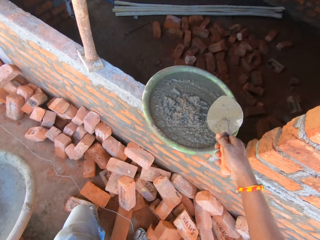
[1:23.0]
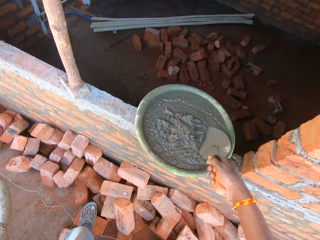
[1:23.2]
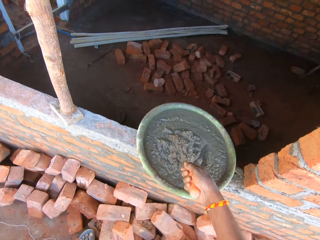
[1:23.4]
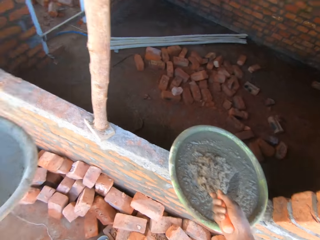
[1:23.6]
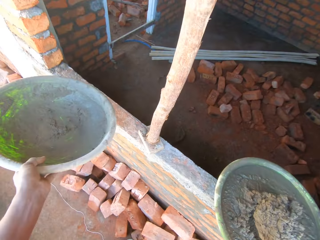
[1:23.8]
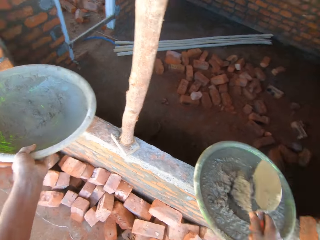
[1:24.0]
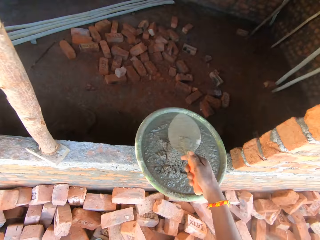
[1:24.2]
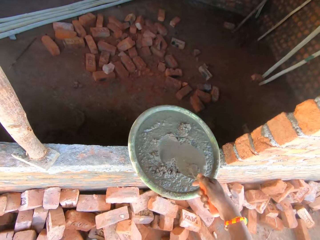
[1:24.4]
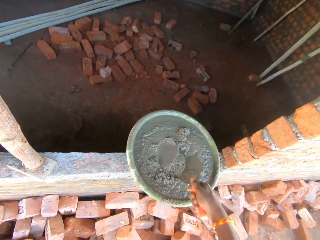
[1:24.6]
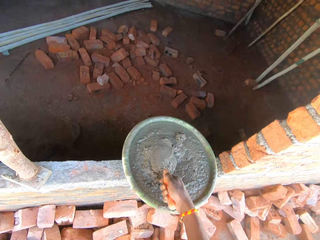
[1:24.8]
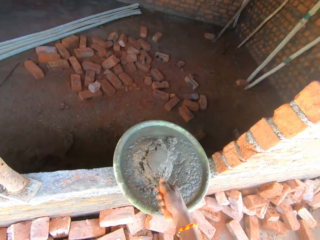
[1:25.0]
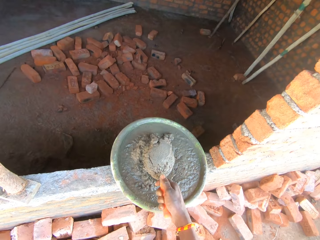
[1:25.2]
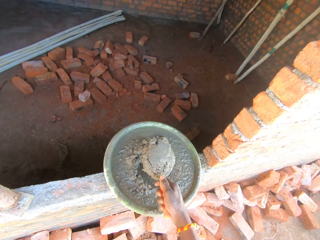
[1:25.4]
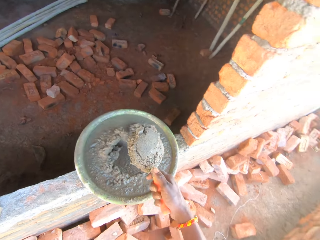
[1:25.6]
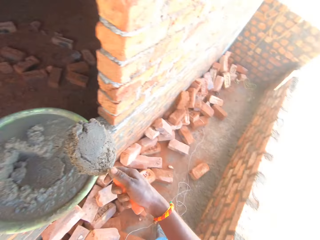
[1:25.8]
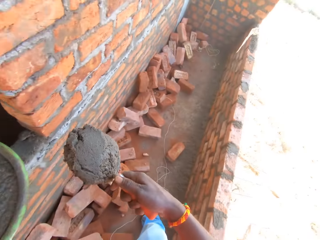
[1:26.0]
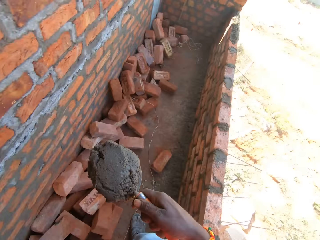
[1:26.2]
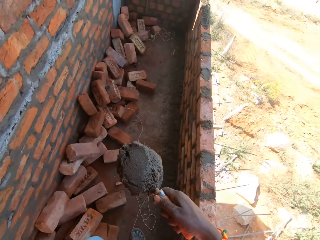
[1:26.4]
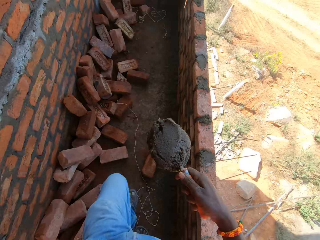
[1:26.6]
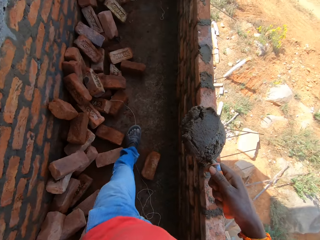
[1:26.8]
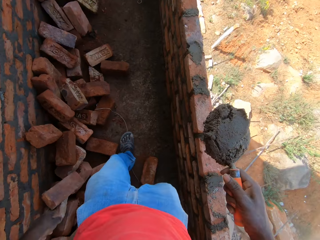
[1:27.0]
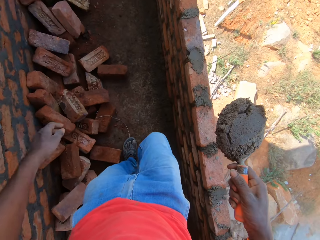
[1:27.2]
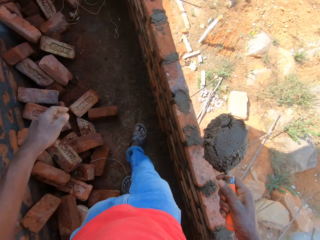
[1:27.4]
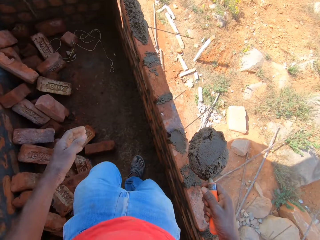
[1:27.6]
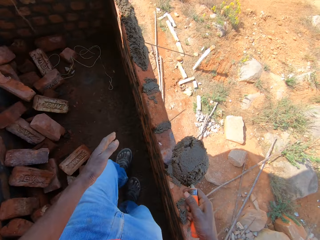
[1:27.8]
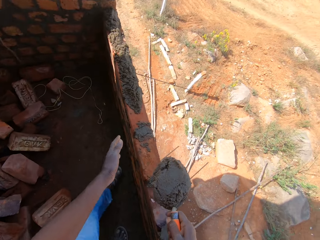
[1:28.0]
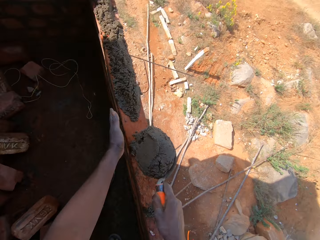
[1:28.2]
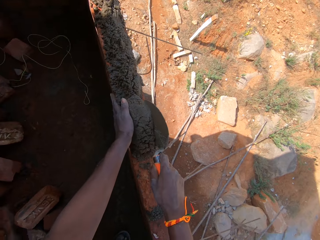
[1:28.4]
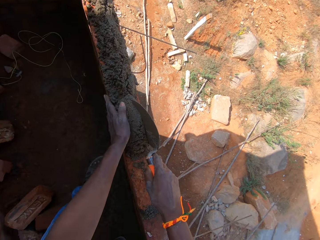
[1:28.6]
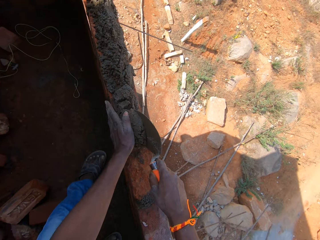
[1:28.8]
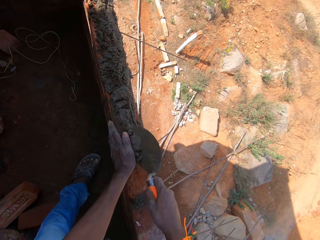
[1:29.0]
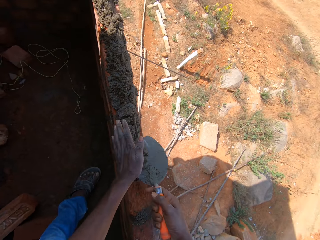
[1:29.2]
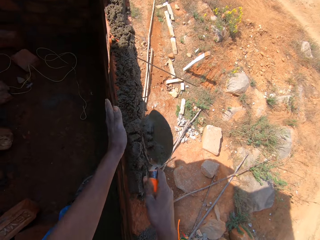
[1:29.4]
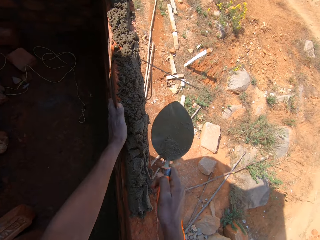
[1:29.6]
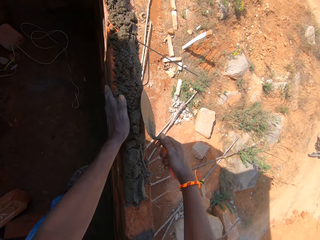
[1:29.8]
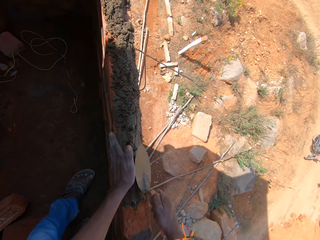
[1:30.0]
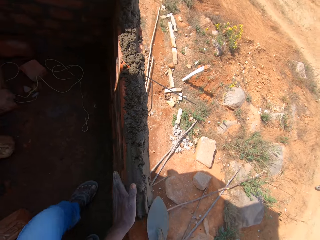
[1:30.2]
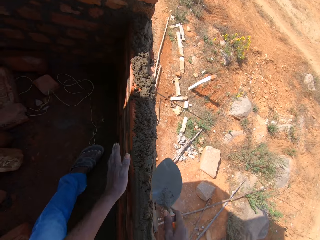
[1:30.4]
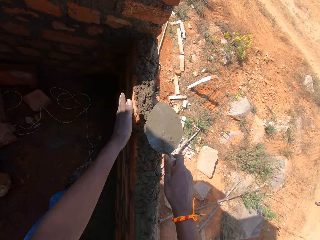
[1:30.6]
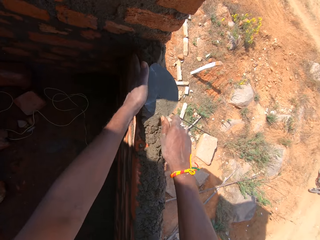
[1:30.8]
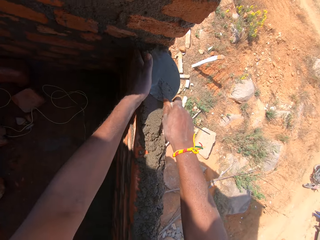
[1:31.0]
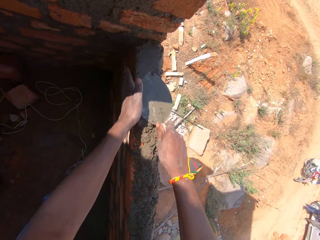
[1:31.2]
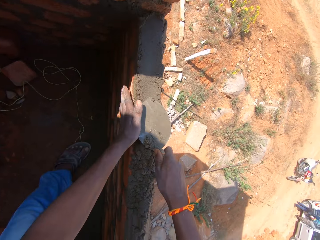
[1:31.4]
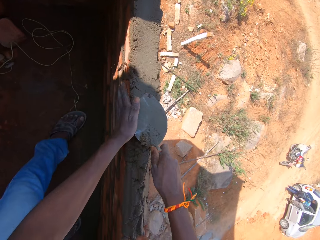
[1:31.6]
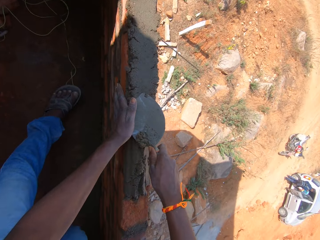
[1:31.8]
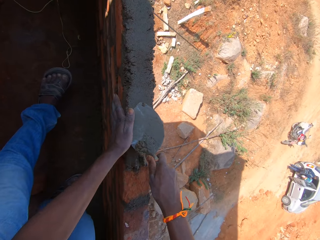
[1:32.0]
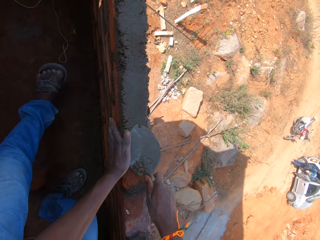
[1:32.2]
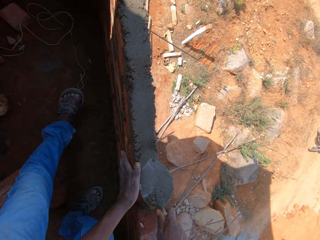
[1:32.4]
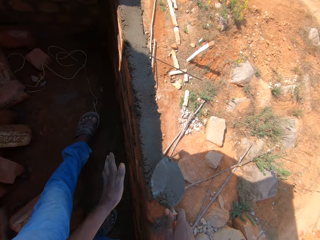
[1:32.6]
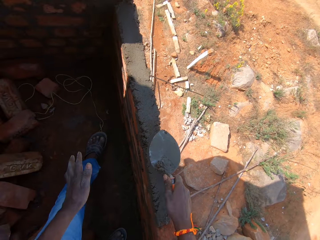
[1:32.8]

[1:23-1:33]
The camera wearer moves around. They put a trowel on a mortar tray, put the other mortar tray aside, and scoop some mortar with the trowel. They walk around. They pour the mortar on the brick. They level the mortar on the bricks.

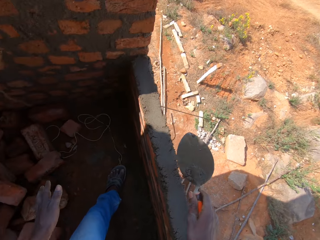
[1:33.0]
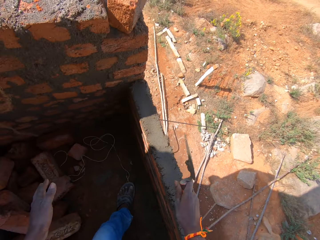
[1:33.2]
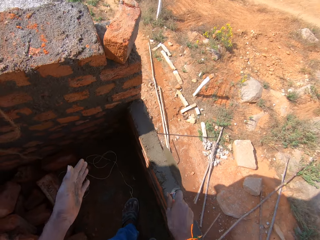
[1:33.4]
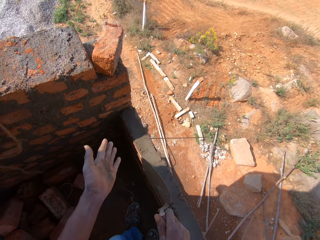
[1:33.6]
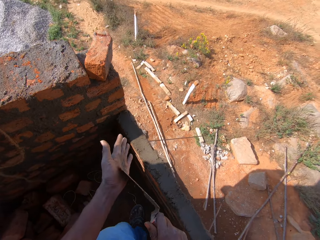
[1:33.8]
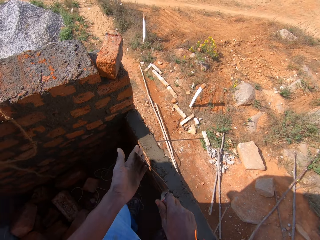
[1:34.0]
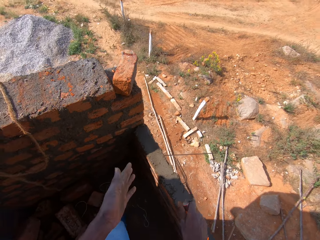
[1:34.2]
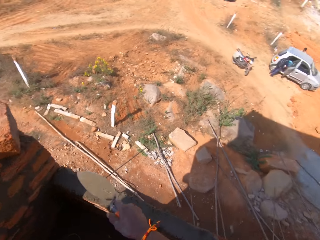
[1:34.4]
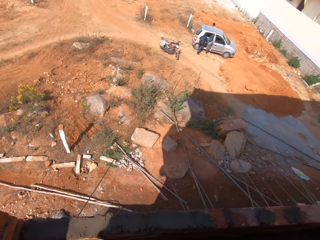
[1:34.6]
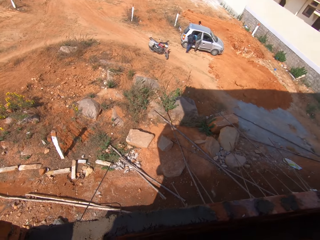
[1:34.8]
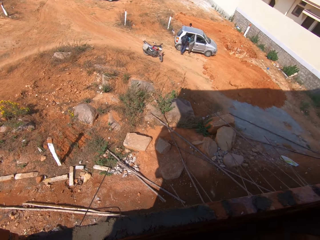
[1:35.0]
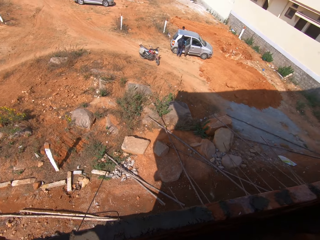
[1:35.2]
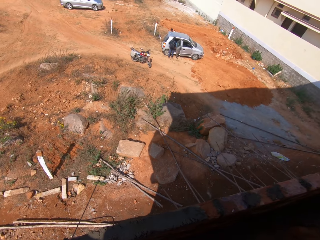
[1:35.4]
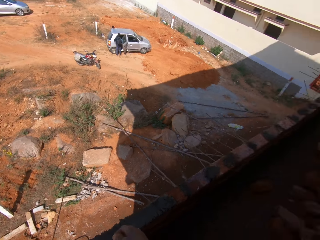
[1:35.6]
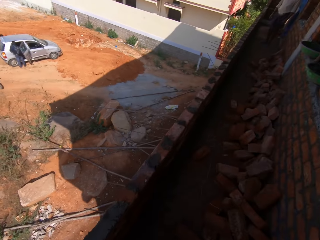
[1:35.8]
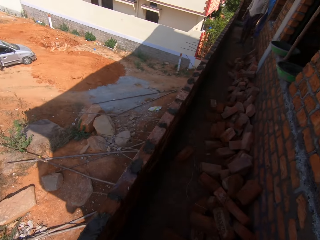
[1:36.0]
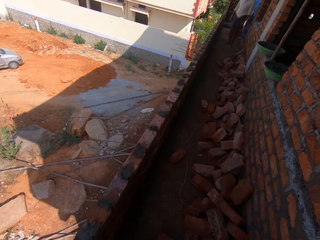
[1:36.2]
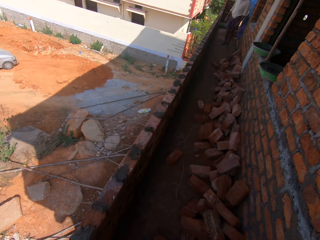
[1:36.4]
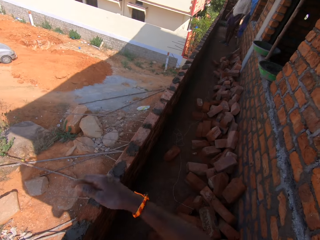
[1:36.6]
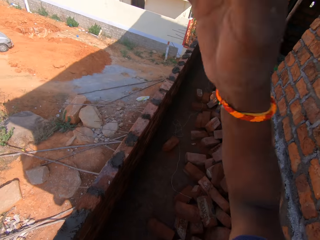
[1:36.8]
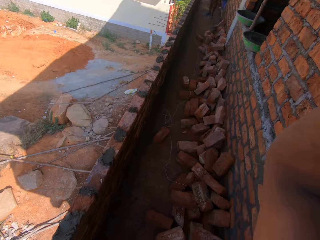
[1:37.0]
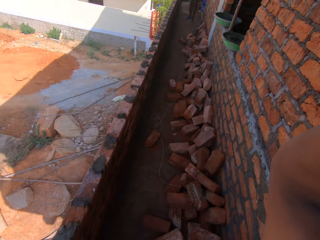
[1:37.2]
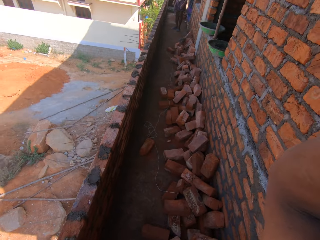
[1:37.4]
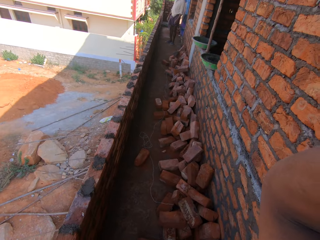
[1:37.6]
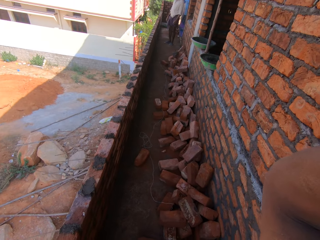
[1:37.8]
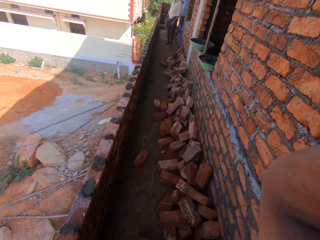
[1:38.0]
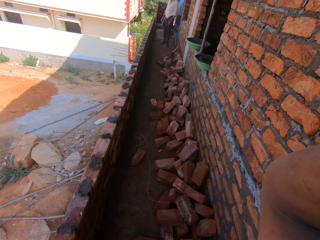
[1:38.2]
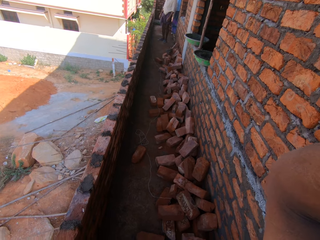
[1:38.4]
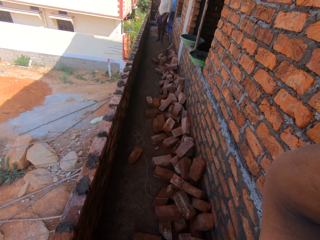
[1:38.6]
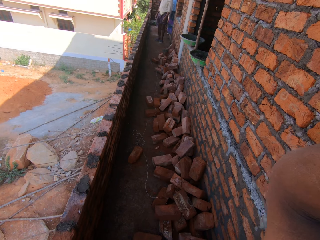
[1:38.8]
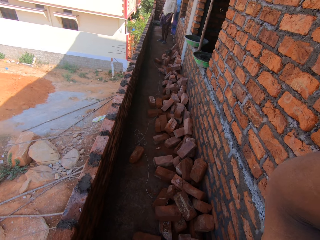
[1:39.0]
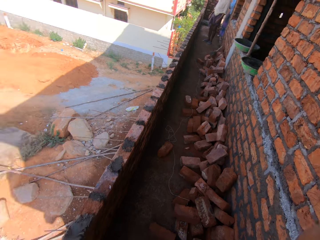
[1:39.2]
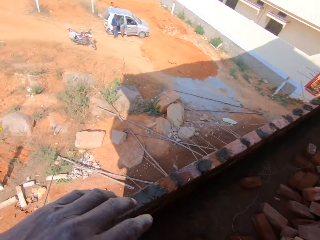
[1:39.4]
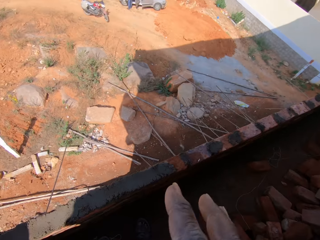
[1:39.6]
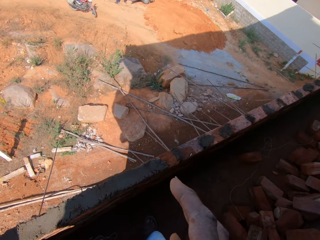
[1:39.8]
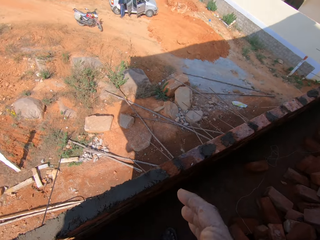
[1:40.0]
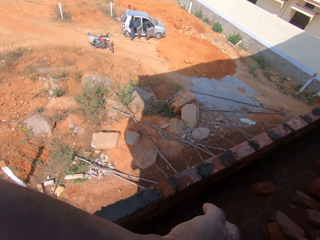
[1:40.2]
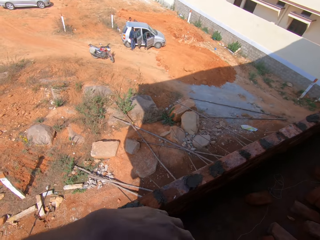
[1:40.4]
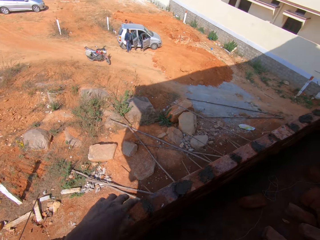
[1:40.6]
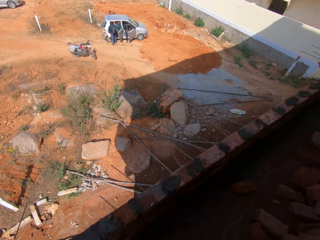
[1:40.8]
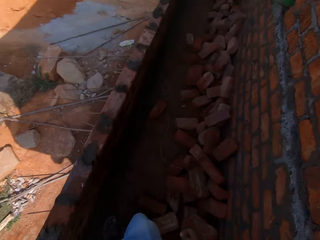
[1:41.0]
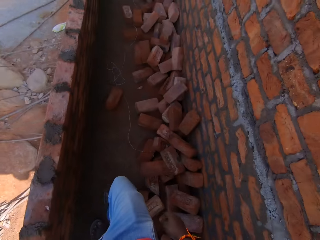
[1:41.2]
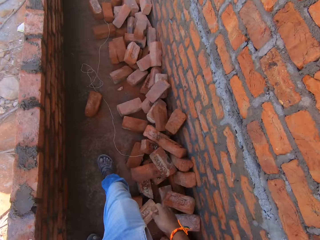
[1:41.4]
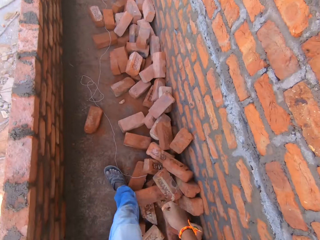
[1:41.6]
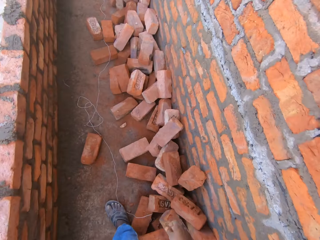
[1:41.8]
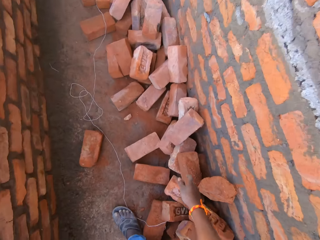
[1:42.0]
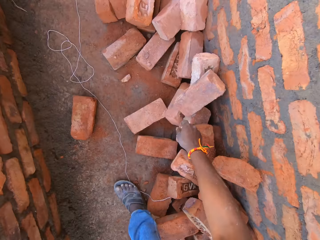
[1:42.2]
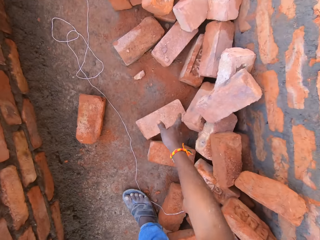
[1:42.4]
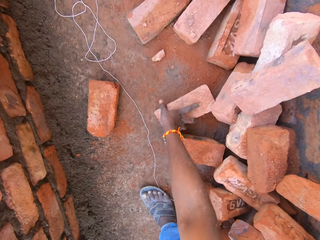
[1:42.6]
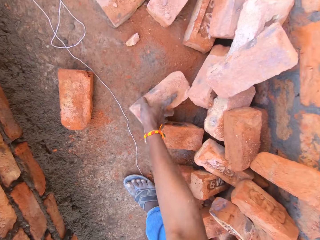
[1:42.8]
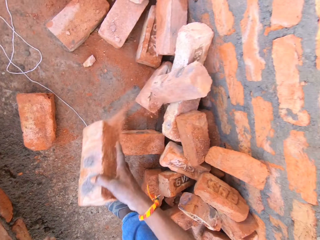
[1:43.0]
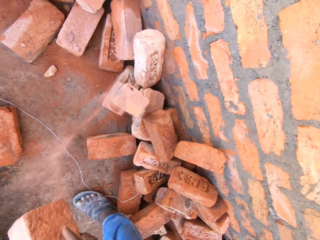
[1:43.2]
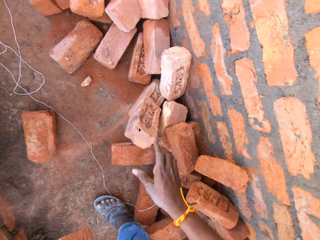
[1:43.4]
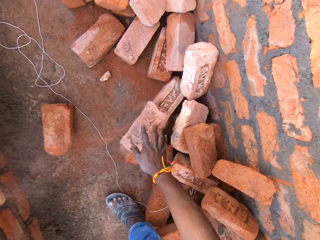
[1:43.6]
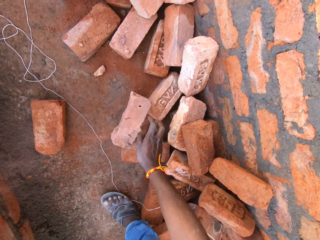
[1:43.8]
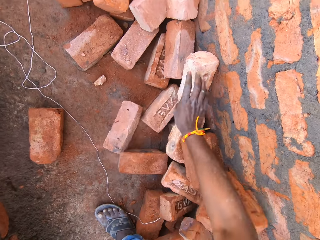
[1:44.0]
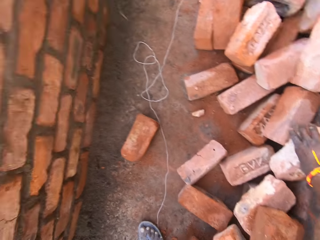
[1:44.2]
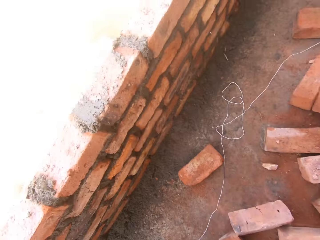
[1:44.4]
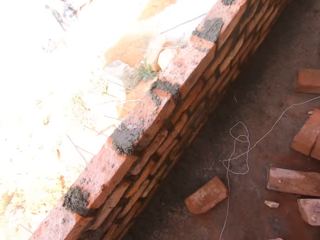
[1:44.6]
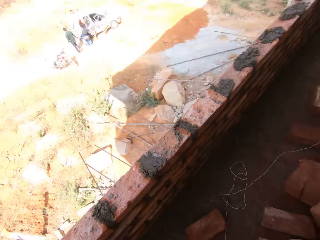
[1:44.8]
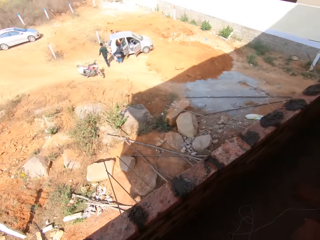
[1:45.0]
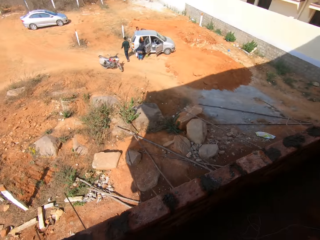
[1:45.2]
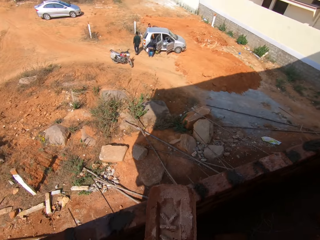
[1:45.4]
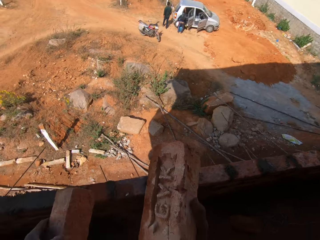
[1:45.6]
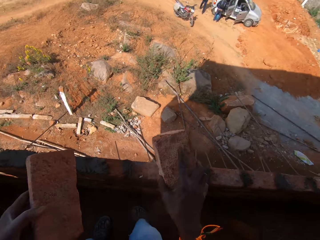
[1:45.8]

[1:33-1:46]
The camera wearer removes mortar from the hand with the trowel. He moves sand with a shovel. He looks around. He adjusts the camera. He moves his hands. He picks some bricks. He moves around.
